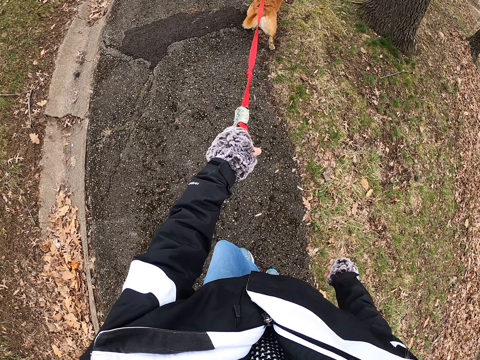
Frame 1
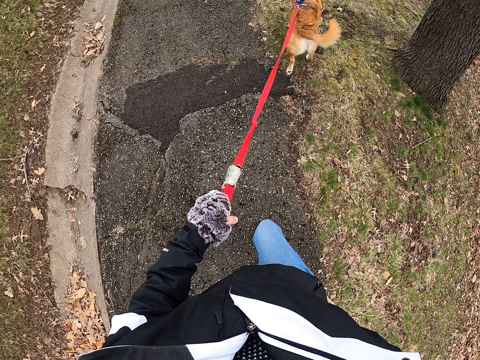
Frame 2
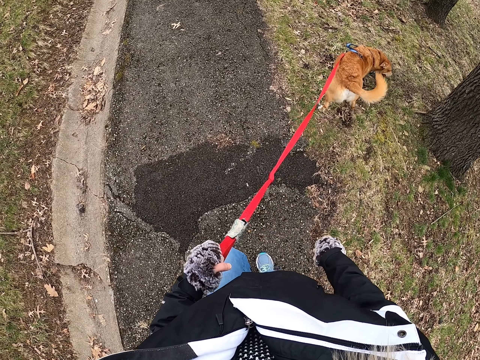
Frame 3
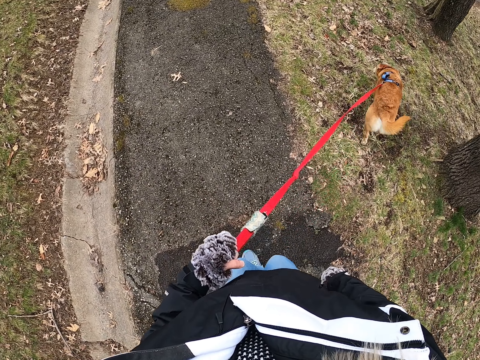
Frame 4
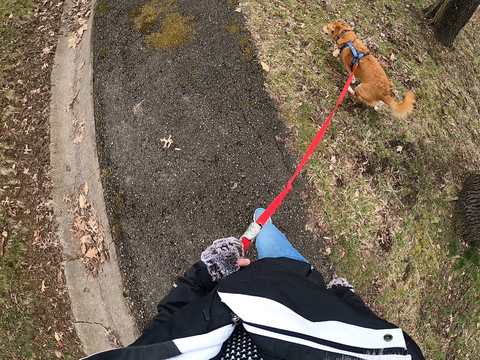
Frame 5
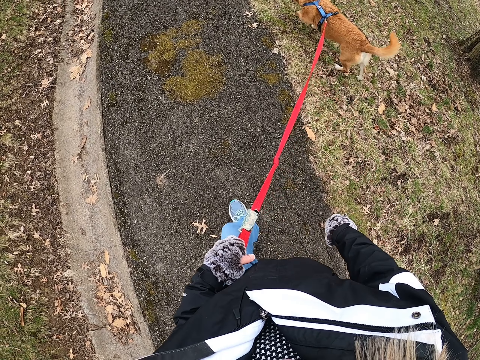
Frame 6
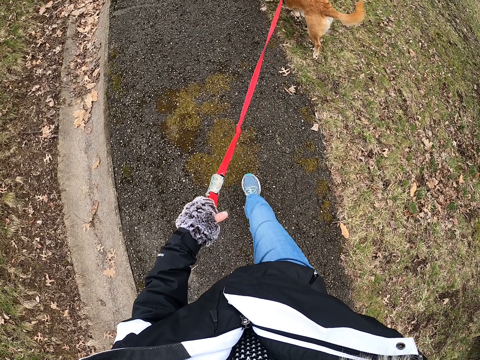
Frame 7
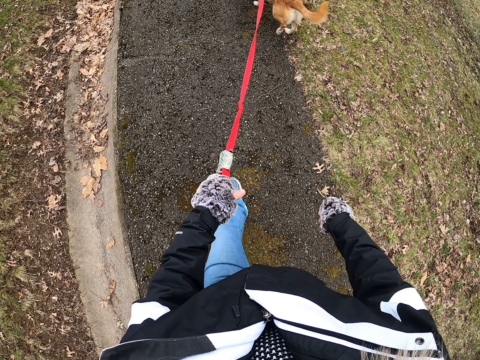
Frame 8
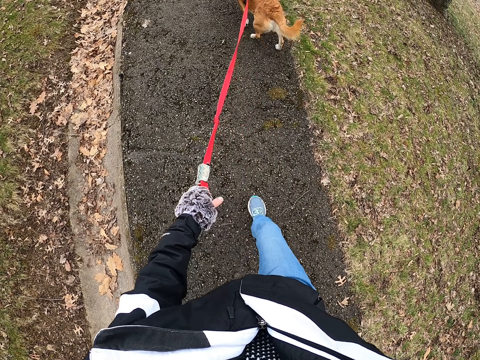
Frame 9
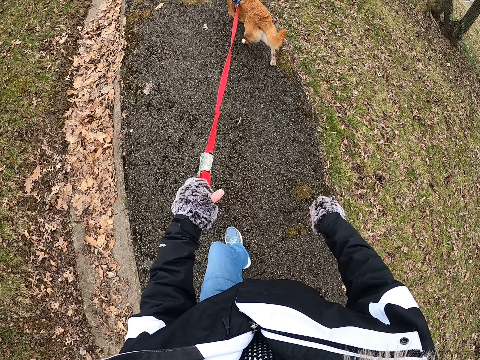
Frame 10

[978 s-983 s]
The camera wearer walks the dog on and off the sidewalk.

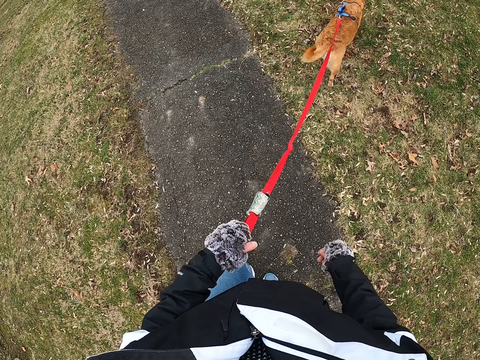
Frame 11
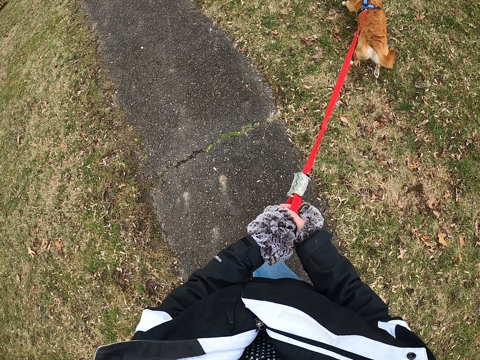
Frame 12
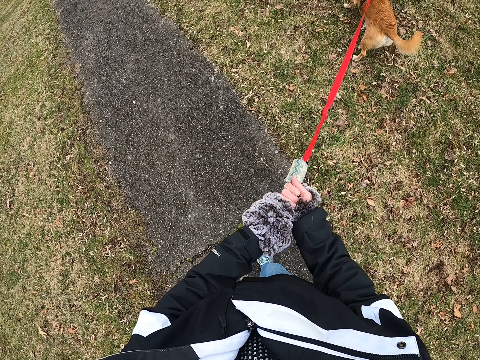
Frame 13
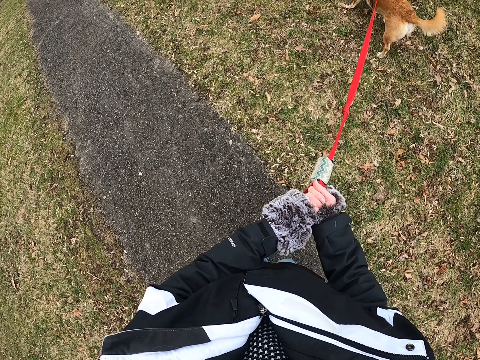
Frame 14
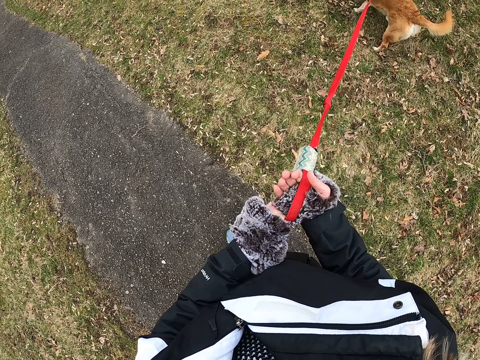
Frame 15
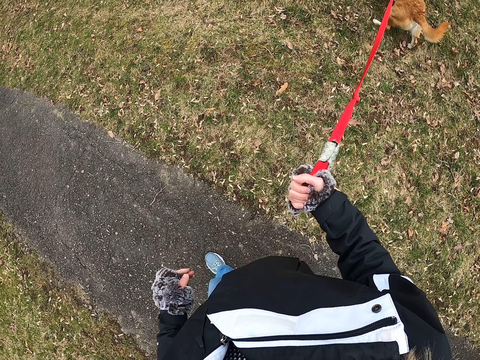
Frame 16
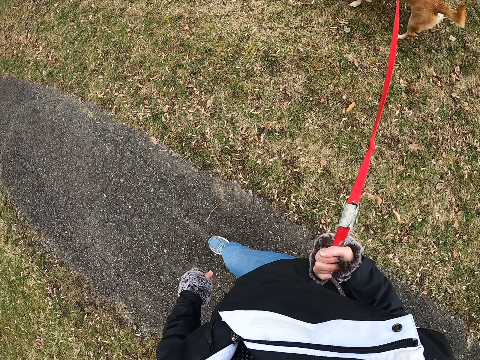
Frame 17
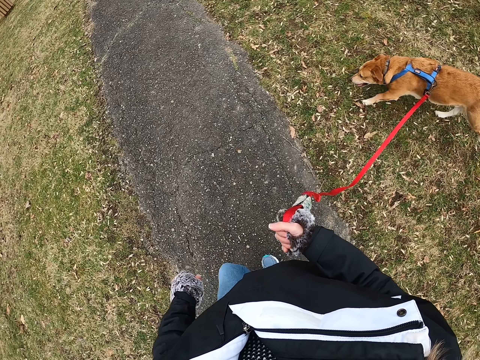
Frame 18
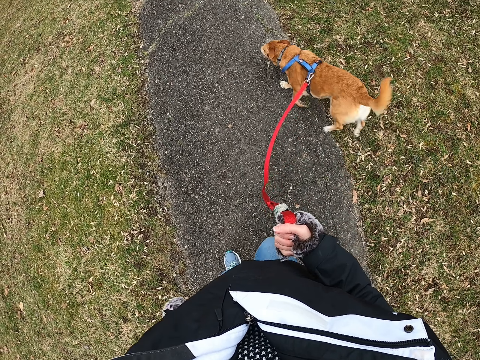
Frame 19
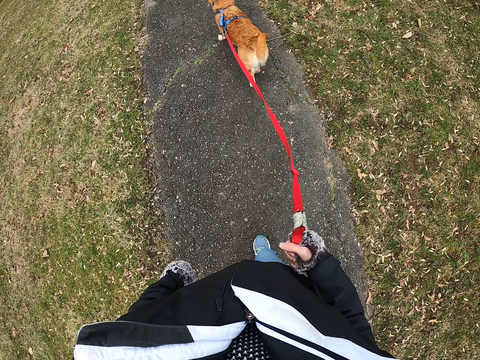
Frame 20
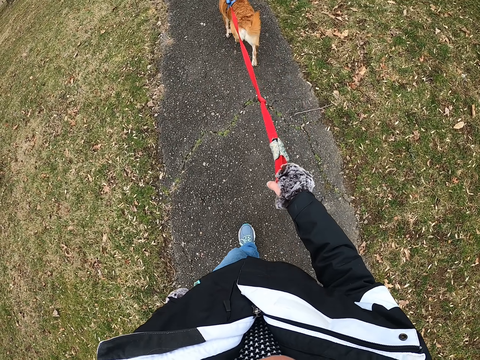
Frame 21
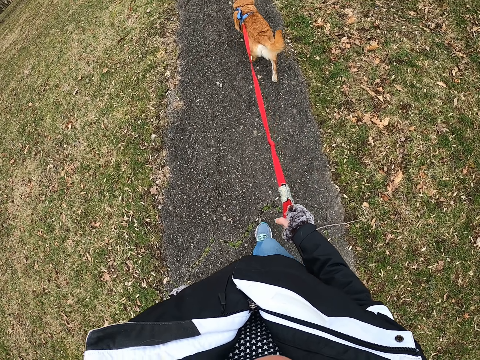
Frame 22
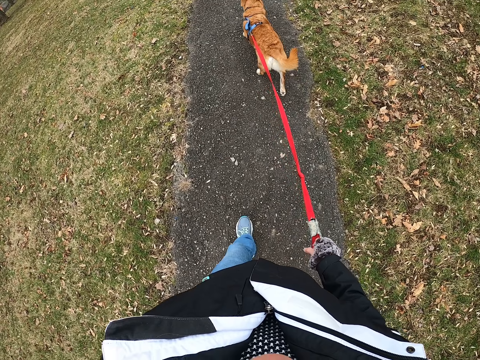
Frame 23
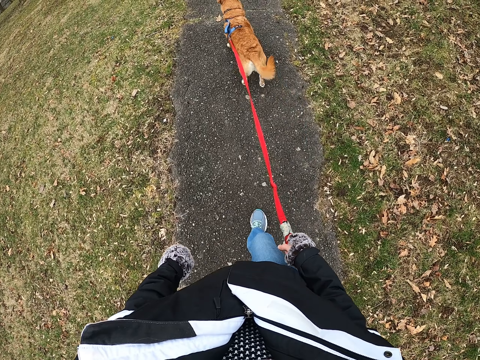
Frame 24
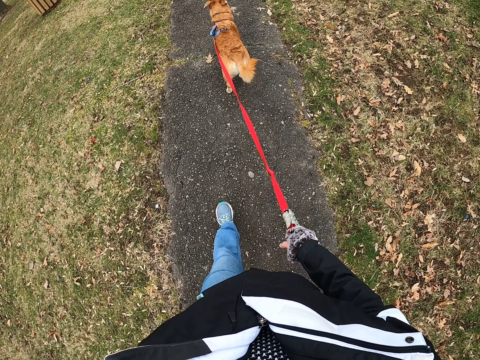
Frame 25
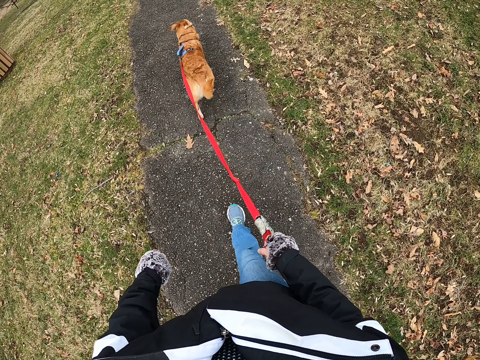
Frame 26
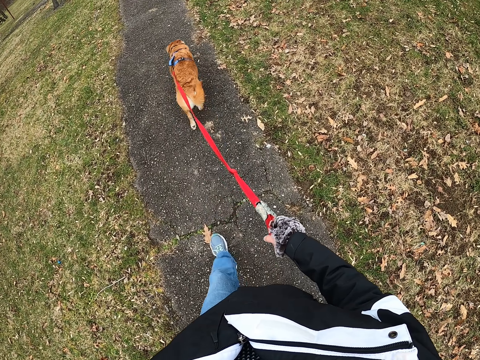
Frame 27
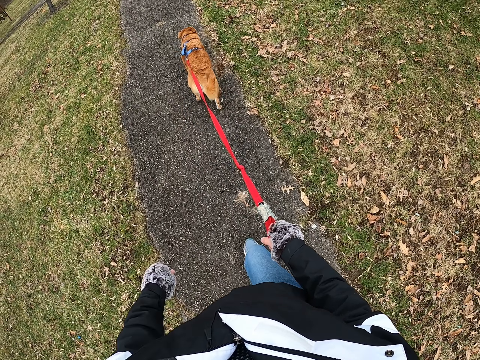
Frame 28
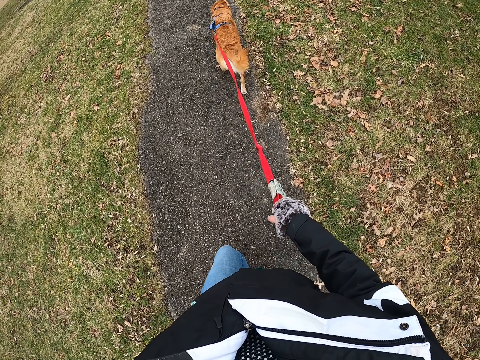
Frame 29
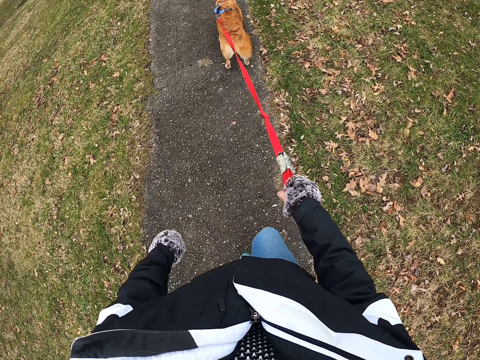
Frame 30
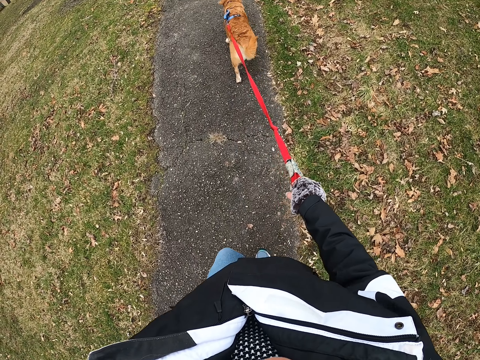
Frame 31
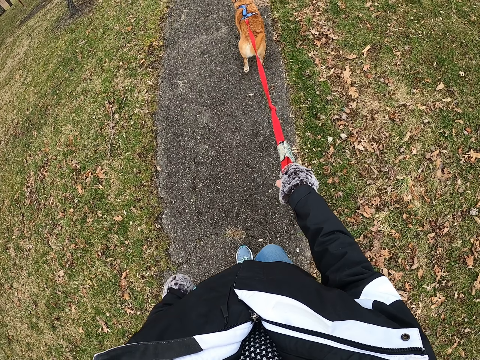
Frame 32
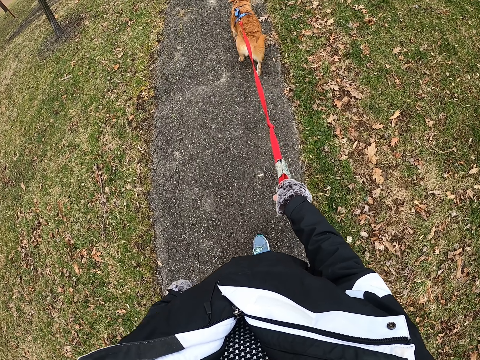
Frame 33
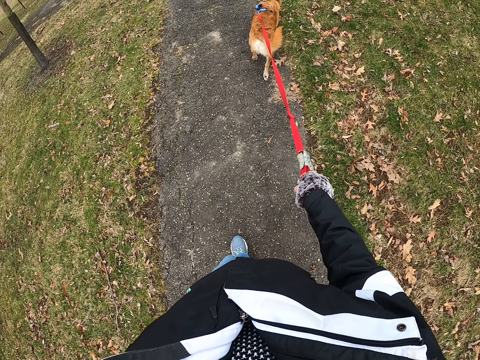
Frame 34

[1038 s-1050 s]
The camera wearer holds the leash with both hands. They pull the dog. They walk on the road with the dog.

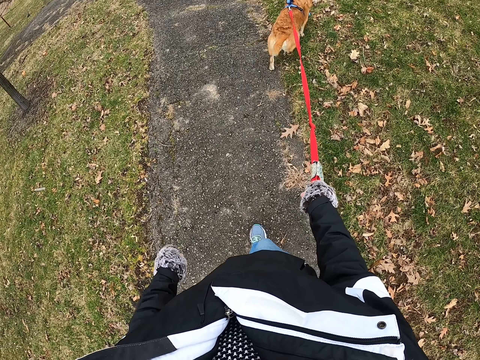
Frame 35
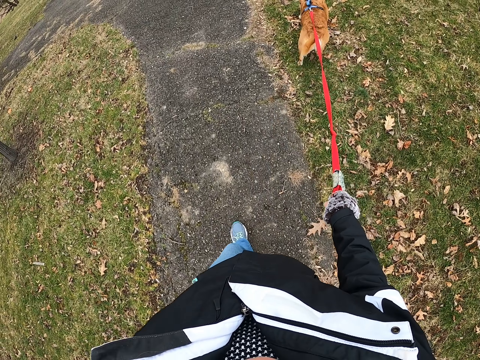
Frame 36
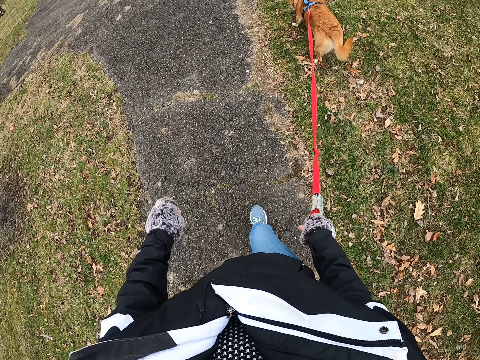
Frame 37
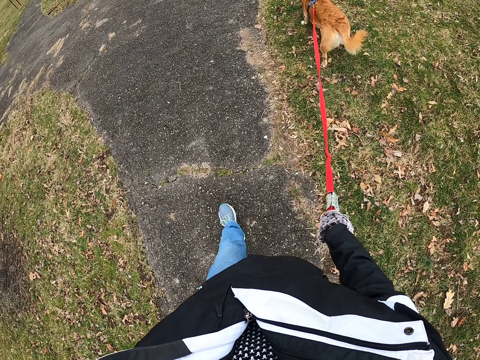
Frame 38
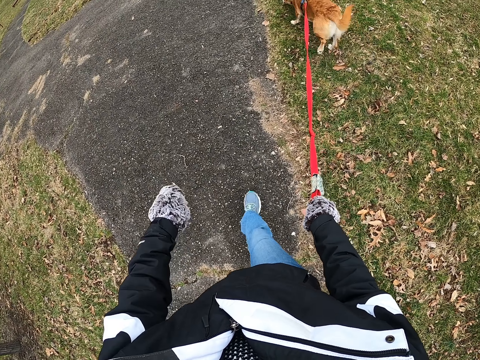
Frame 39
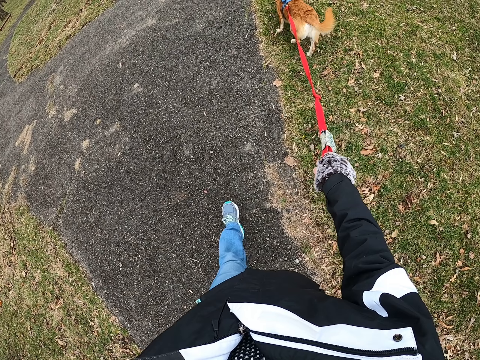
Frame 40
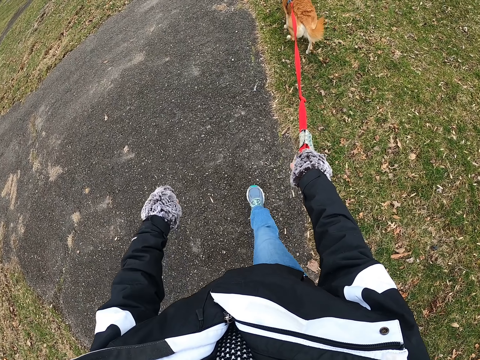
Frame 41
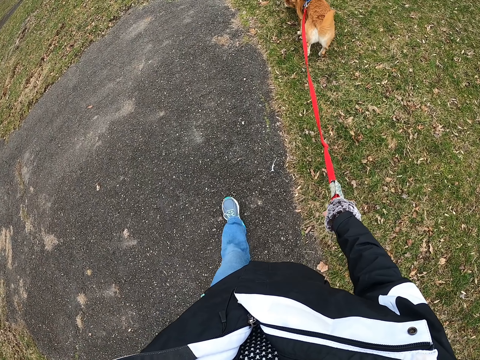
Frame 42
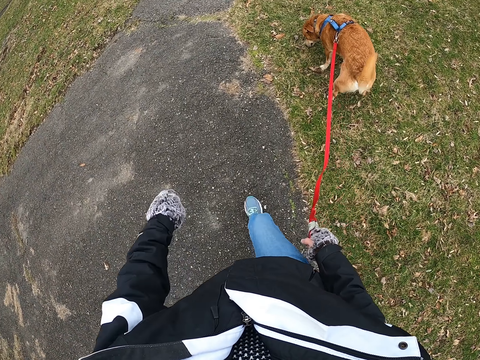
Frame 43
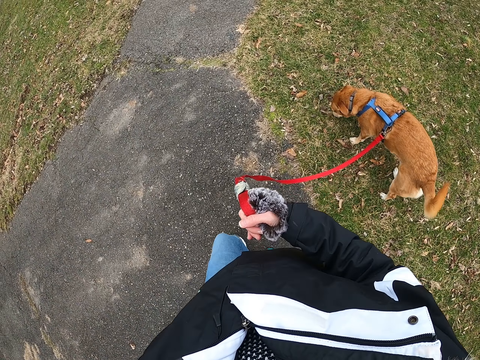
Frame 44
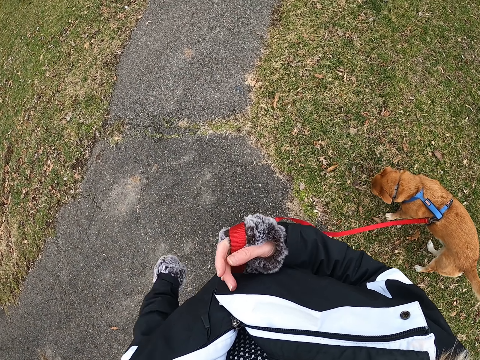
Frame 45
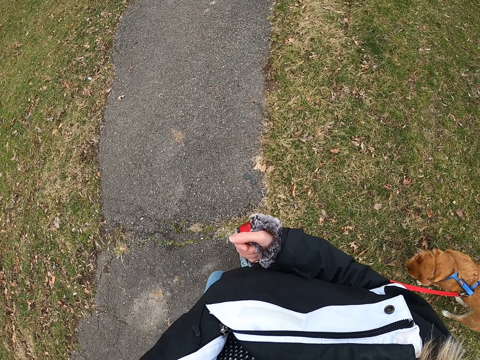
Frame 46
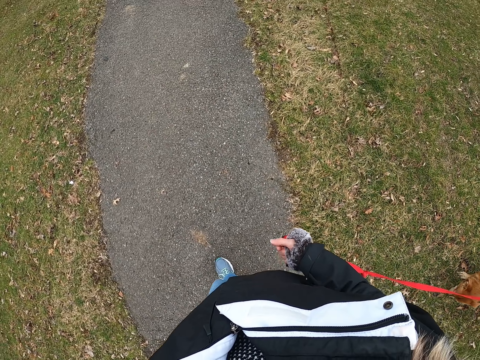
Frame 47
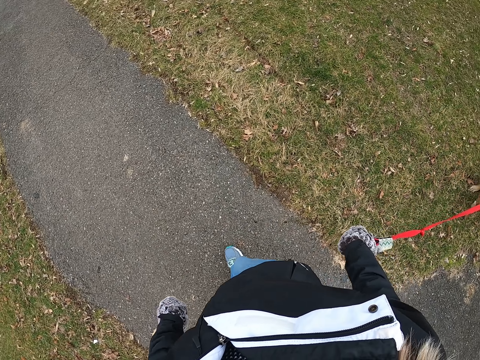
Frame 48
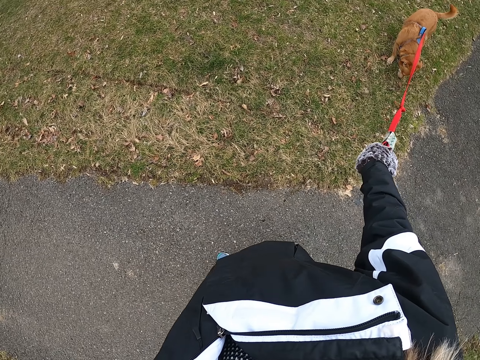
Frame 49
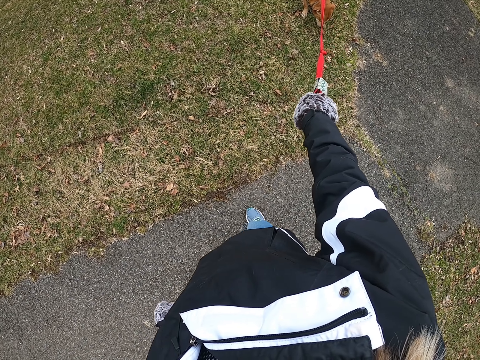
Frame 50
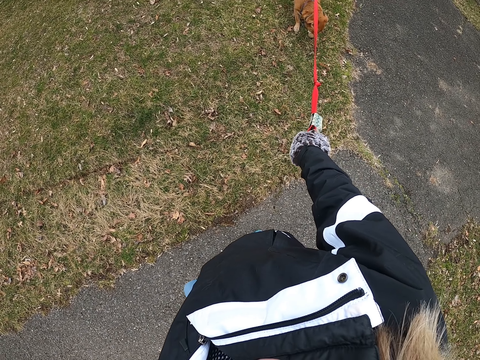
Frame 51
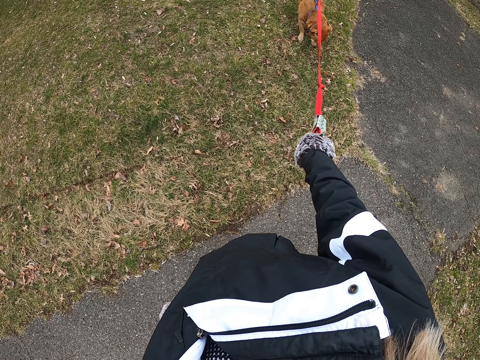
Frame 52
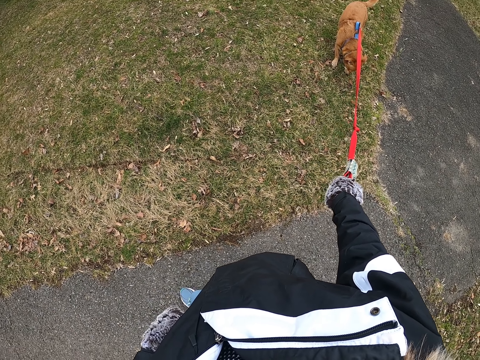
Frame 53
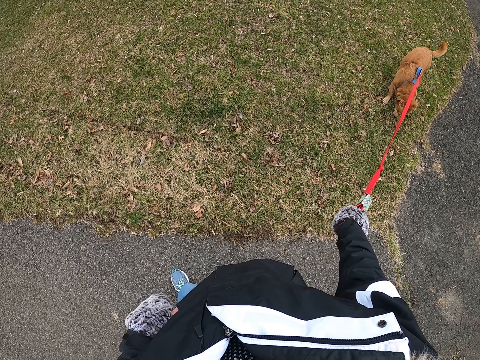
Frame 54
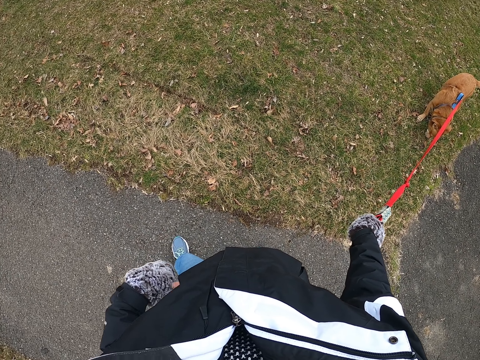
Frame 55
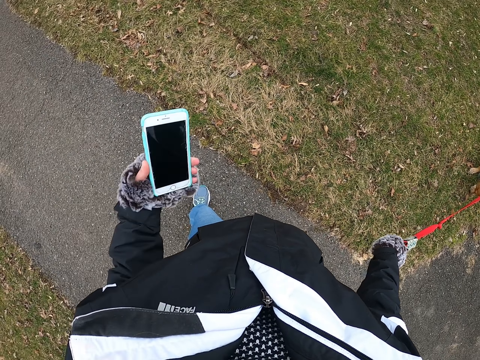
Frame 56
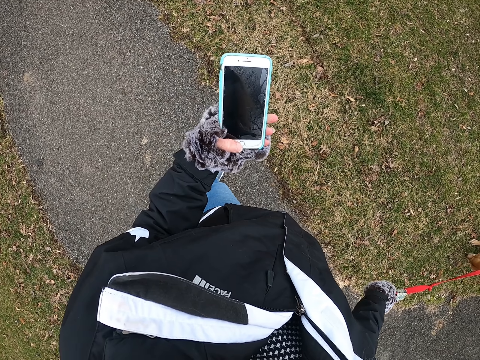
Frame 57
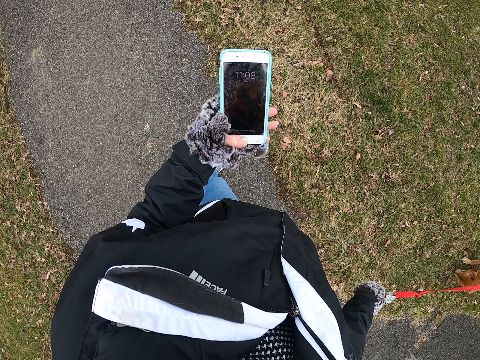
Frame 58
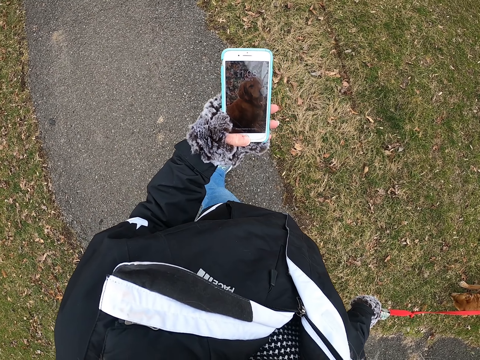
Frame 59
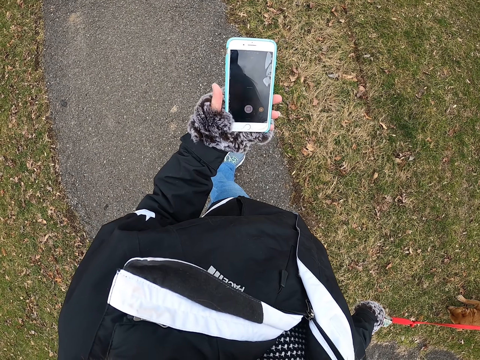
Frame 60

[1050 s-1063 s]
The camera wearer pulls the leash. They stop. They stand on the road with the dog. They pull the leash. They put a hand in the jacket pocket. They remove the phone from the jacket. They press the home button of the phone. They operate the phone.
